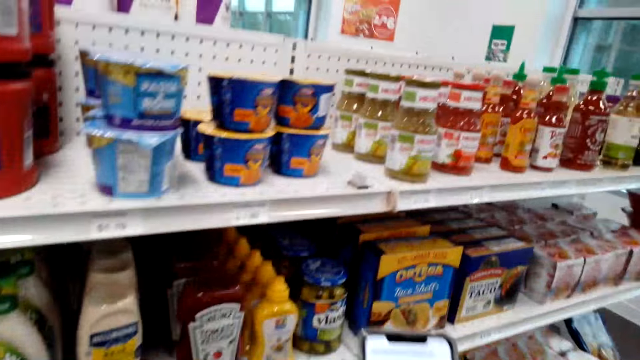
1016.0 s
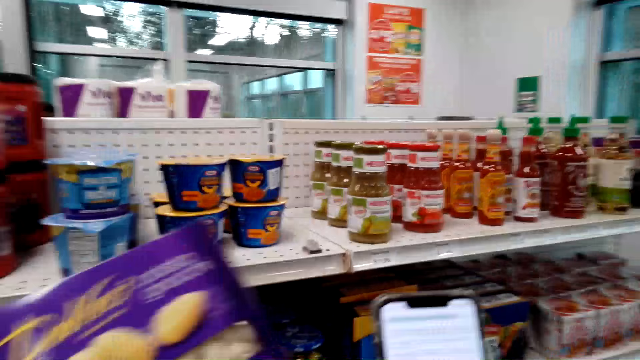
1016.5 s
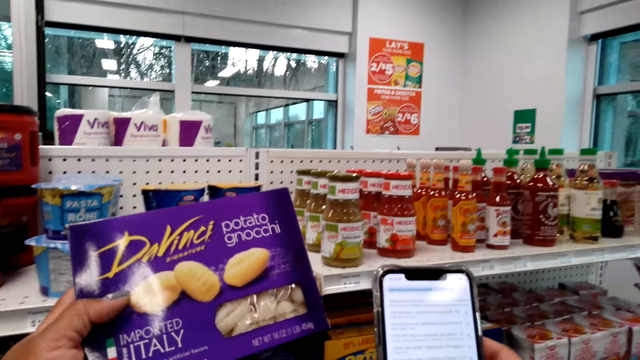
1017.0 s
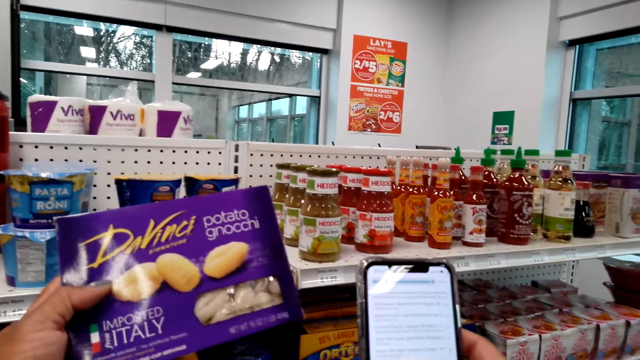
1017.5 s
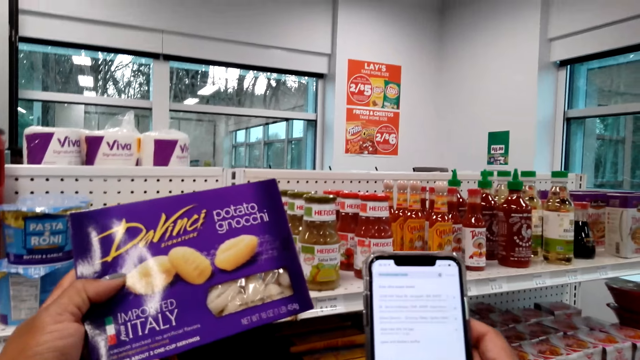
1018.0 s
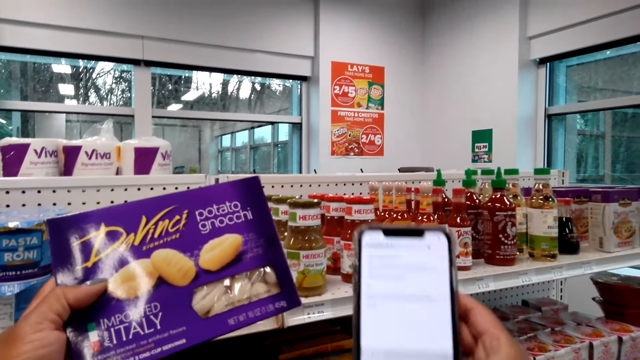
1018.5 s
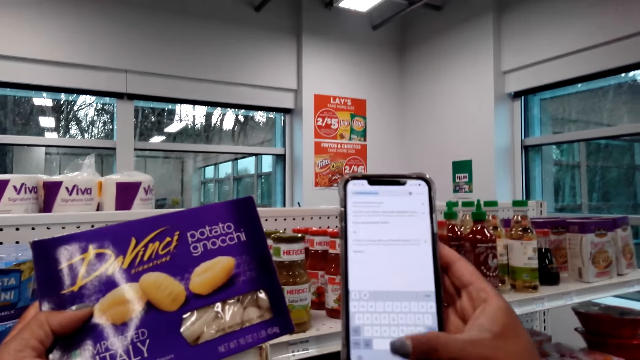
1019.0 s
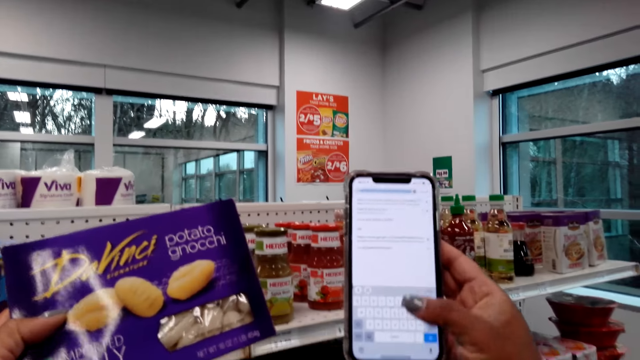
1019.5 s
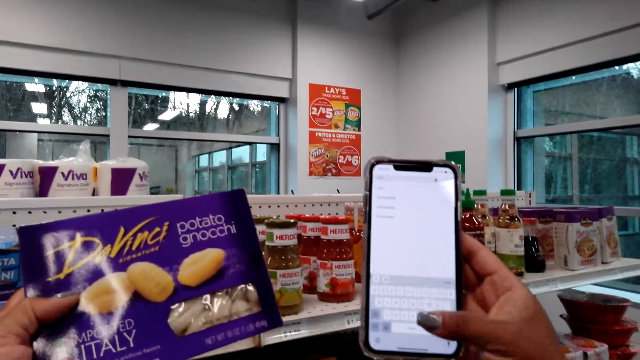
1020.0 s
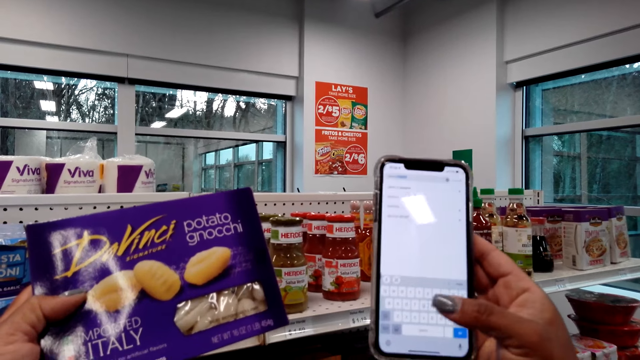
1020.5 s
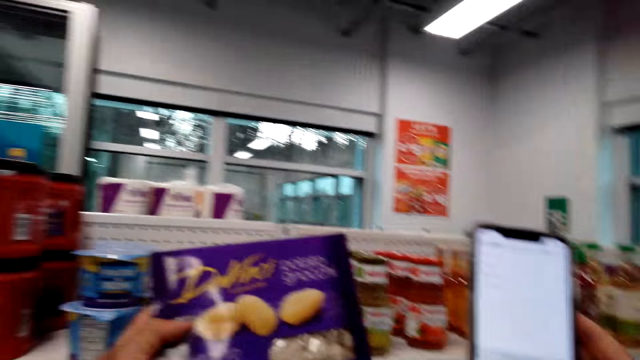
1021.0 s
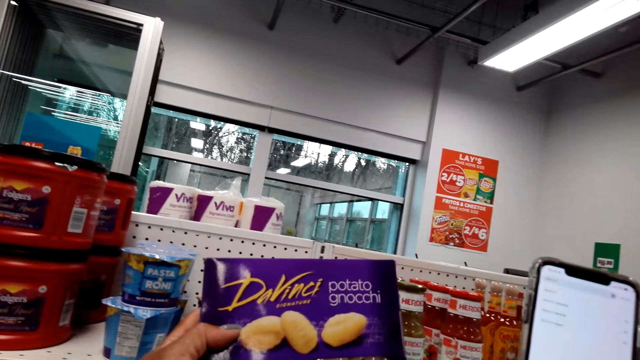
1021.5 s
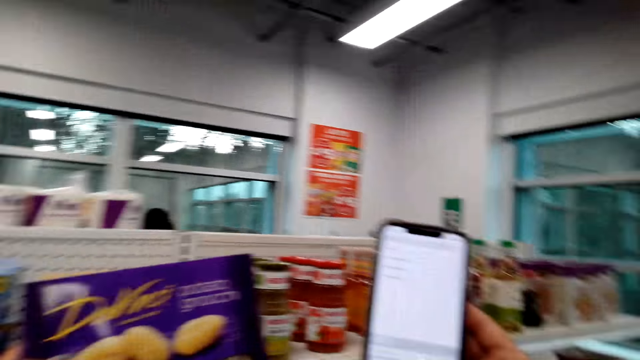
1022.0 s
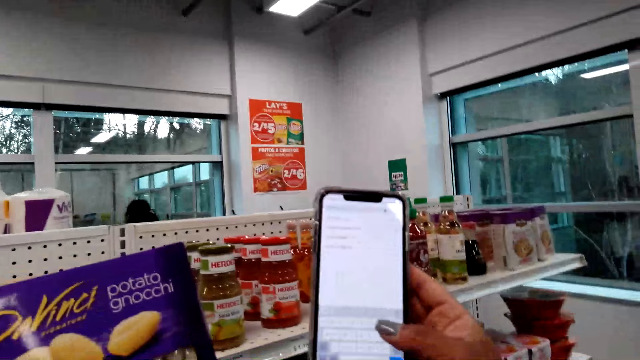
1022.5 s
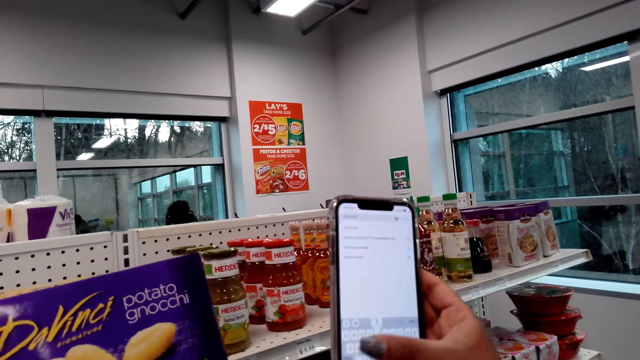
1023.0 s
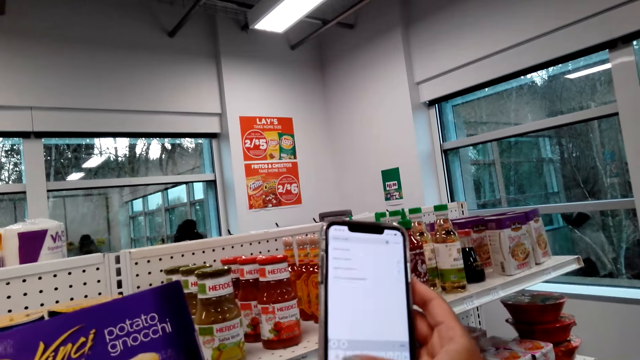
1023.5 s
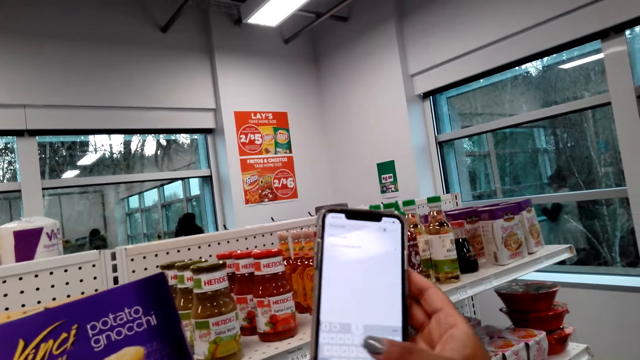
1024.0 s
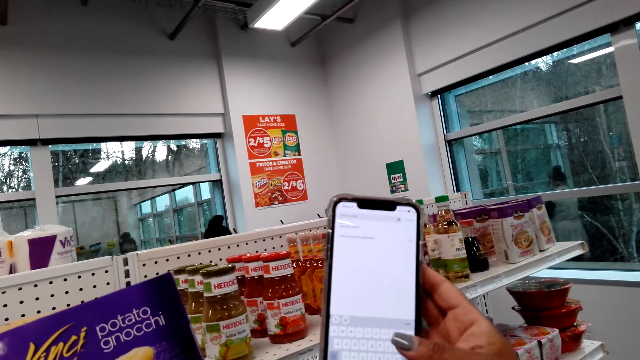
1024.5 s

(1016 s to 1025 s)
The camera wearer operates the phone. They pick up potato gnocchi. They type on the phone.

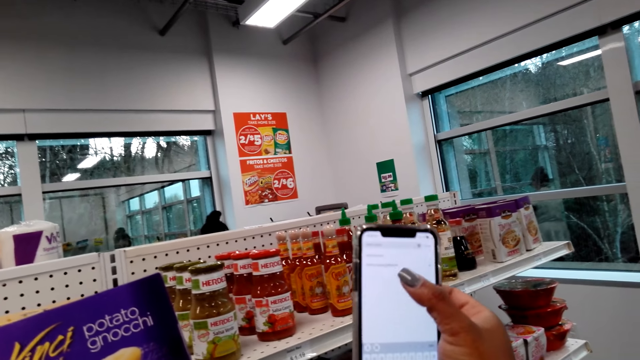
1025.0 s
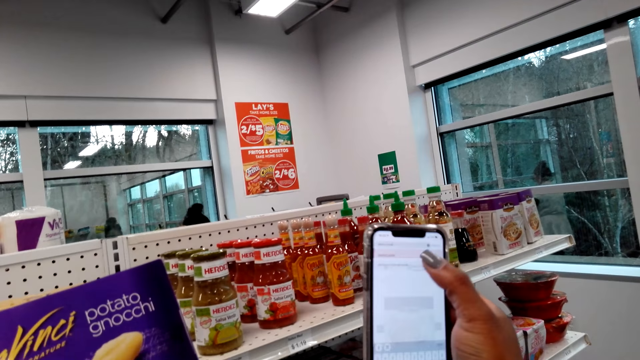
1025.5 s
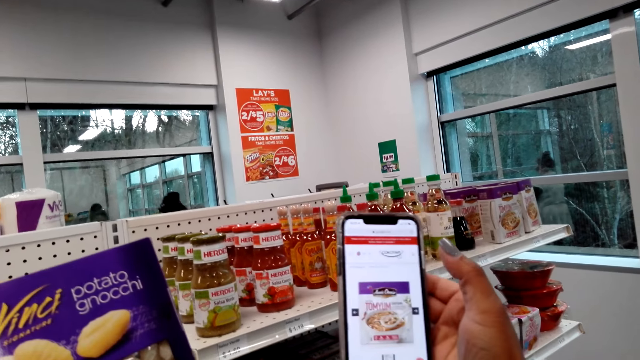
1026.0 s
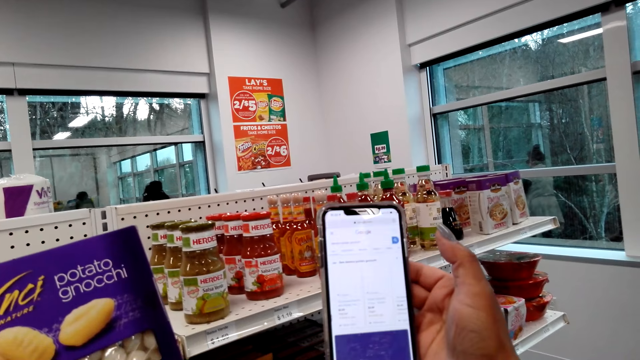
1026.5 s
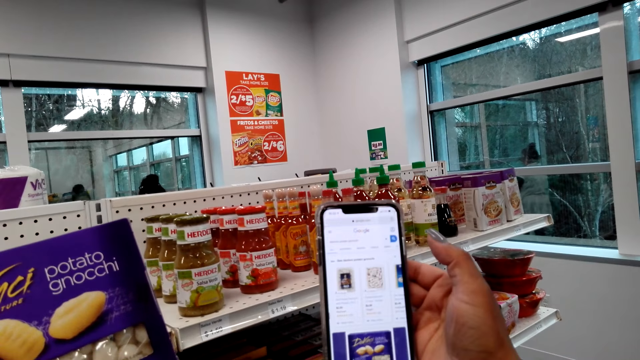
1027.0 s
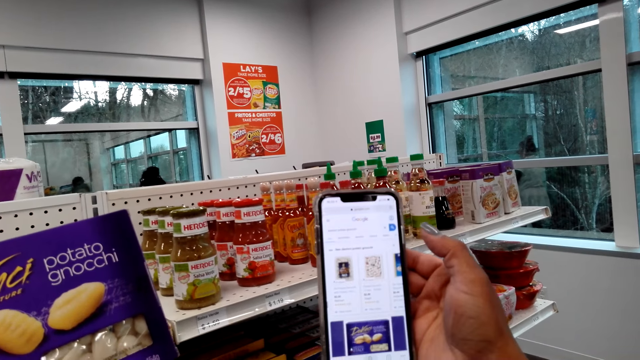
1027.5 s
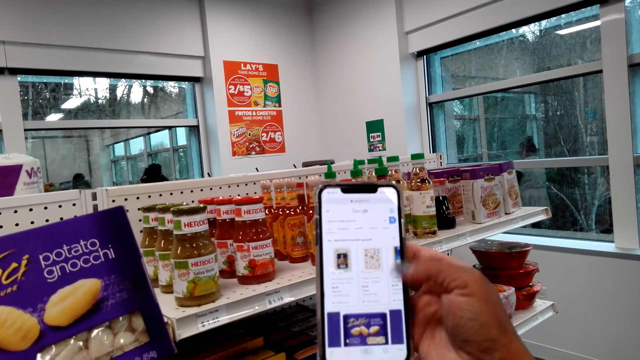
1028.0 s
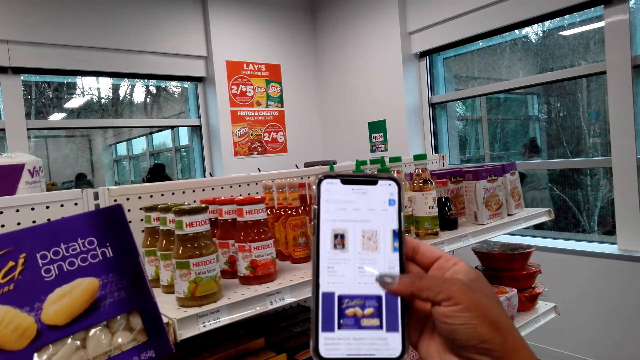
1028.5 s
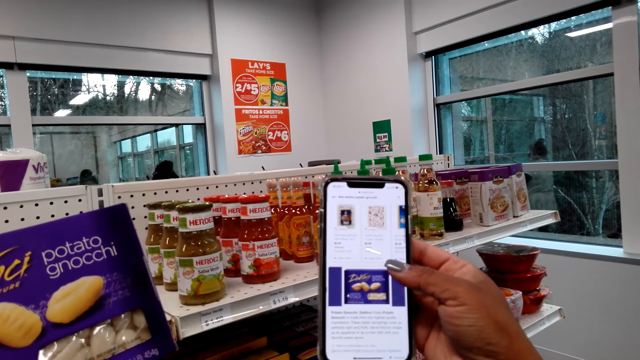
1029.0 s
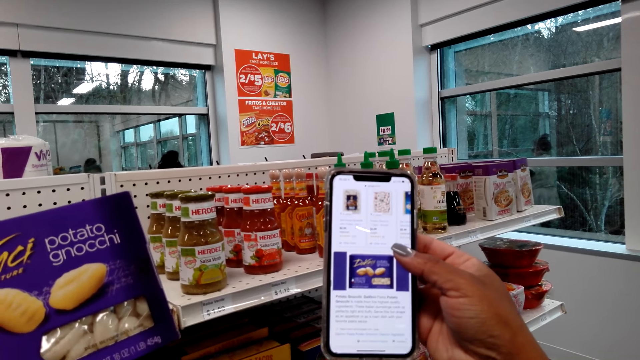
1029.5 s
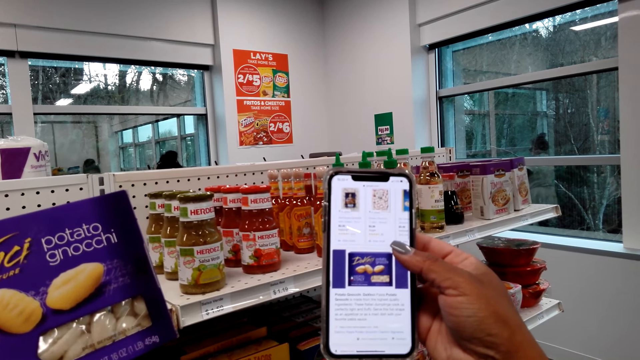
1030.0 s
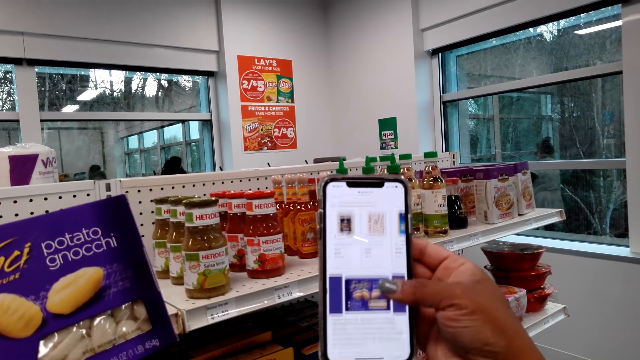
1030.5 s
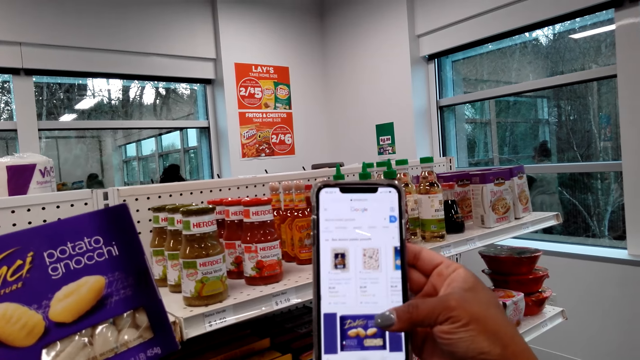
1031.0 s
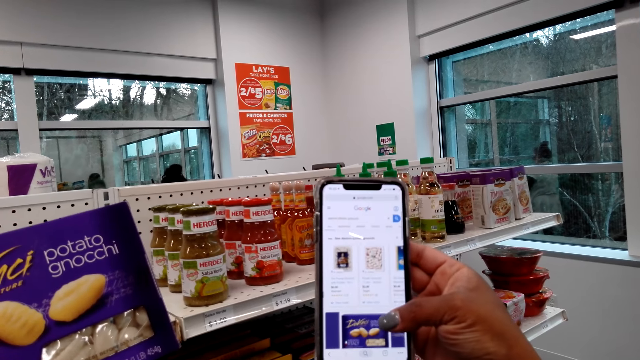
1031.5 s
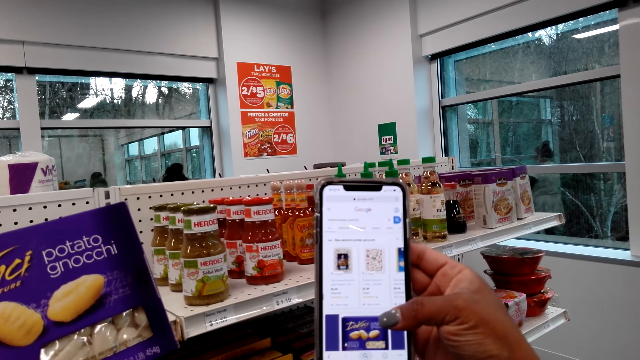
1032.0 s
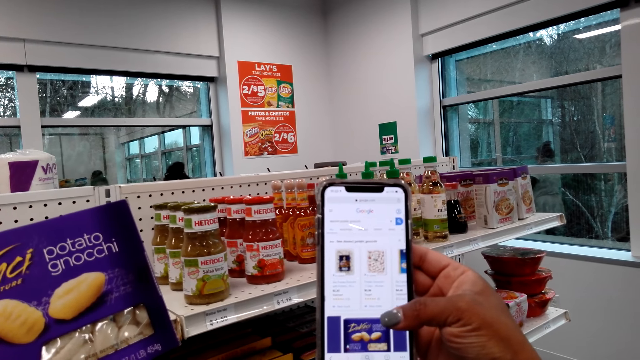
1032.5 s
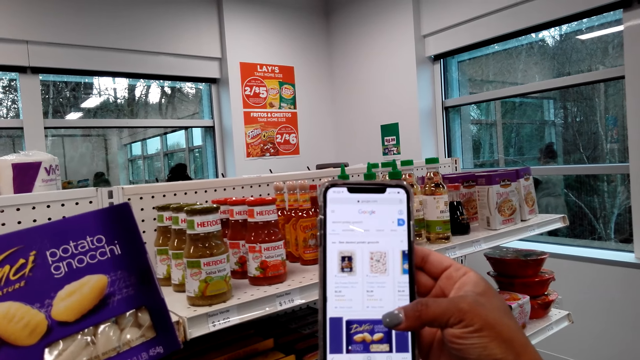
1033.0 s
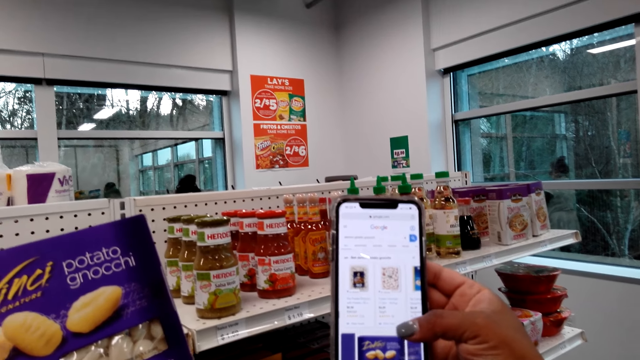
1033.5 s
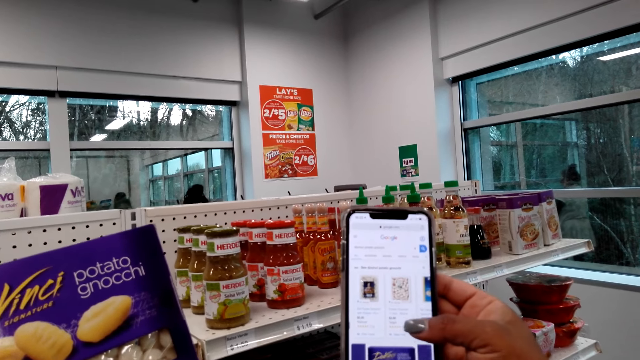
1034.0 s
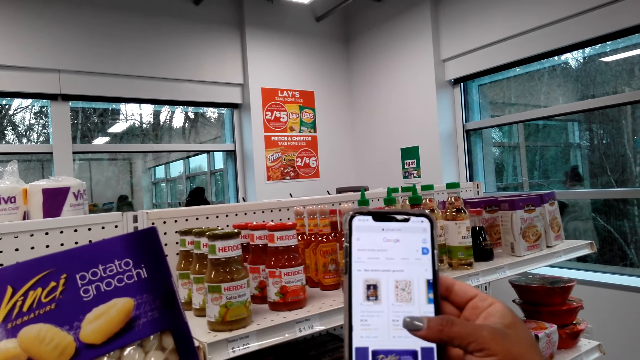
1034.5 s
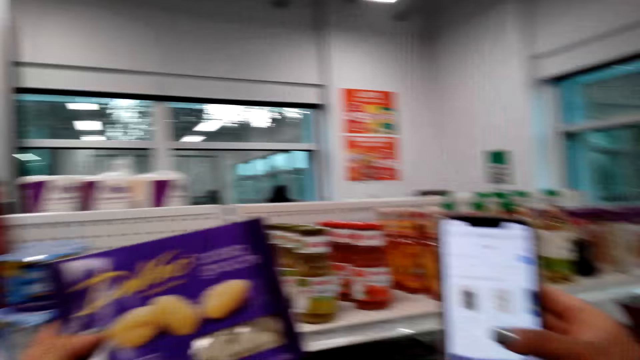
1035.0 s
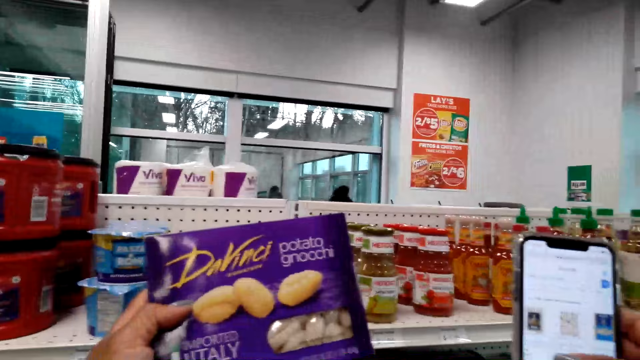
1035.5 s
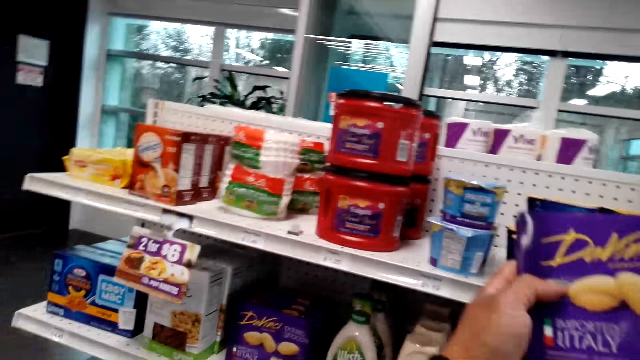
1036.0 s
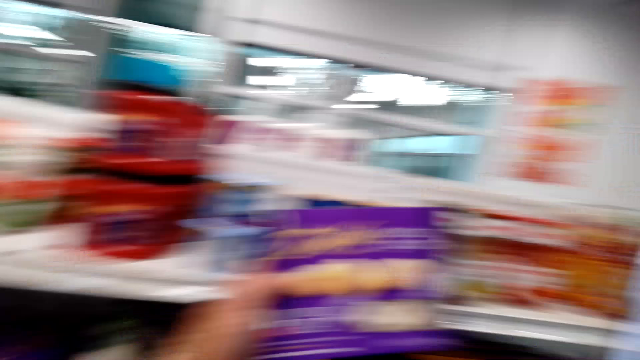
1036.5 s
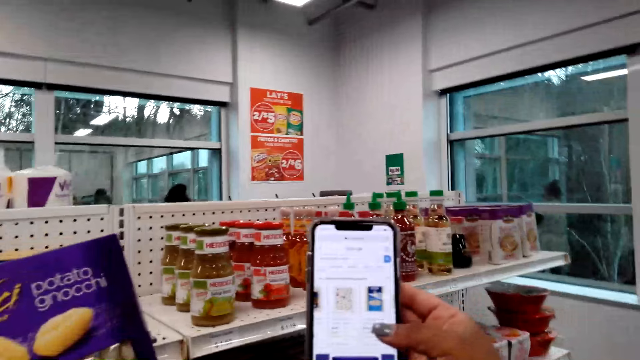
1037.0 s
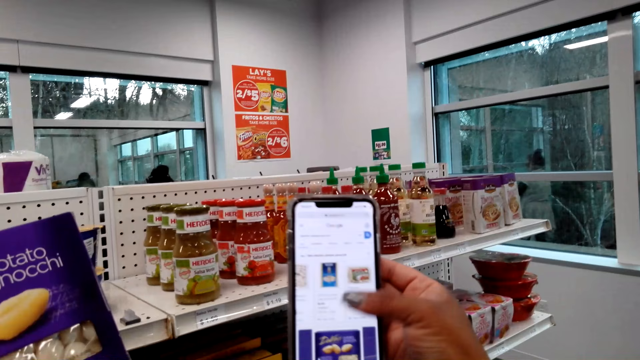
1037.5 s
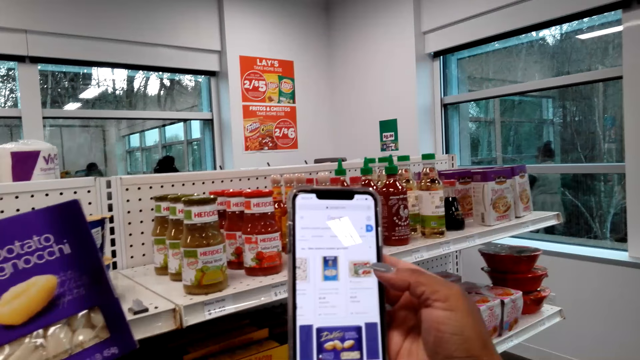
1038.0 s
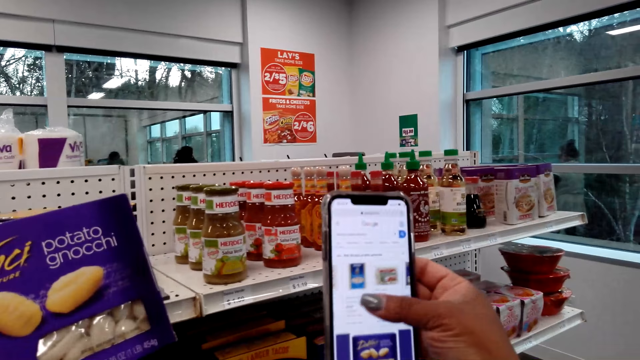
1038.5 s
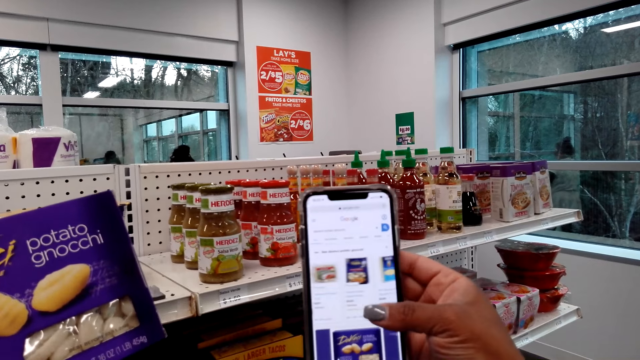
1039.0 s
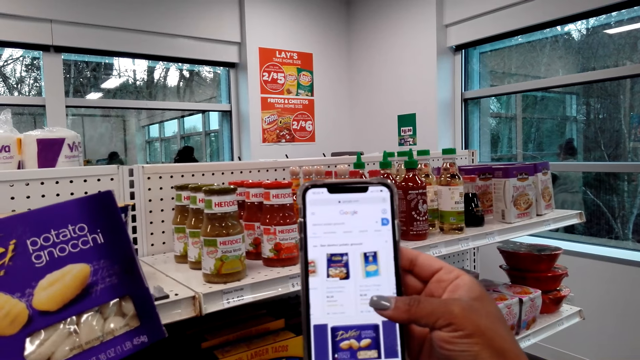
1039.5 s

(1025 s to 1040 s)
The camera wearer scrolls the phone. They look around. They scroll the phone.
